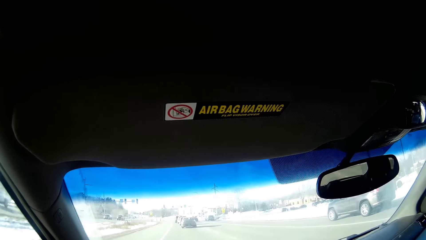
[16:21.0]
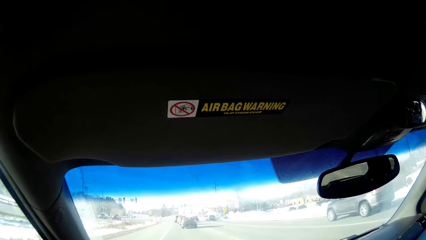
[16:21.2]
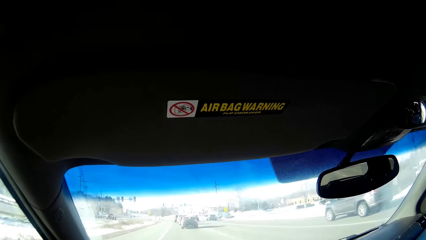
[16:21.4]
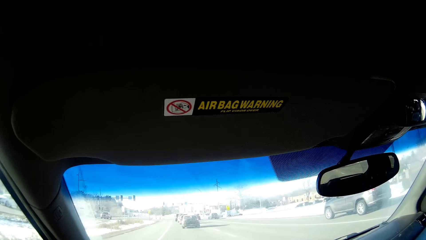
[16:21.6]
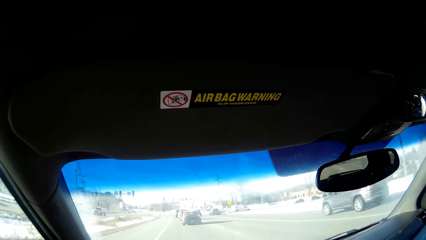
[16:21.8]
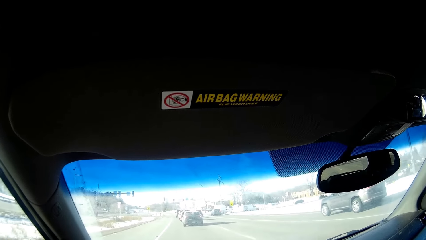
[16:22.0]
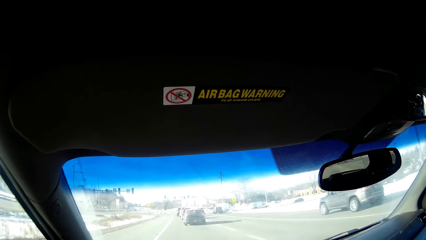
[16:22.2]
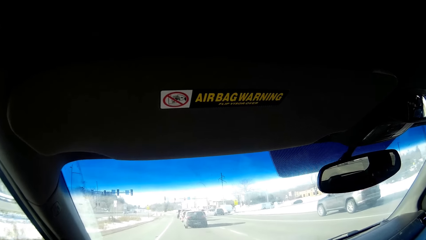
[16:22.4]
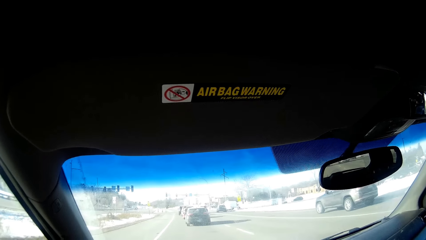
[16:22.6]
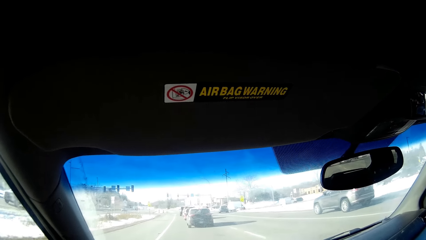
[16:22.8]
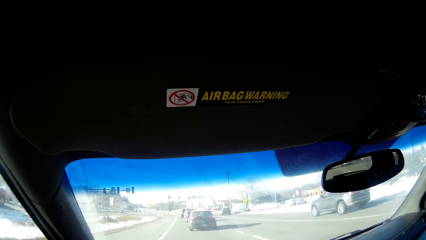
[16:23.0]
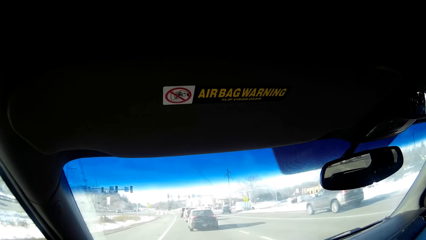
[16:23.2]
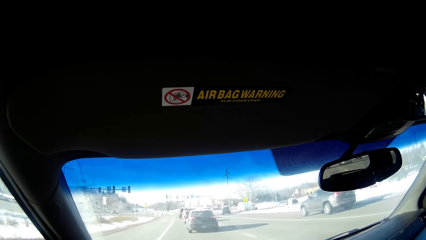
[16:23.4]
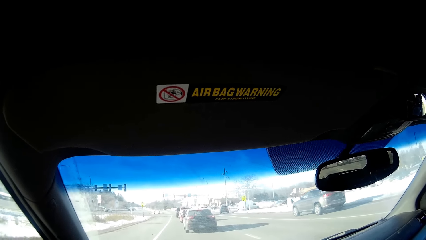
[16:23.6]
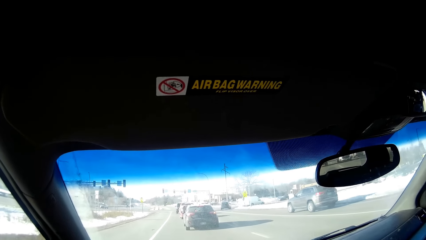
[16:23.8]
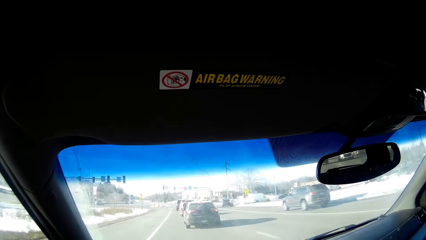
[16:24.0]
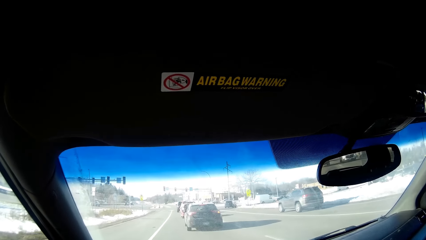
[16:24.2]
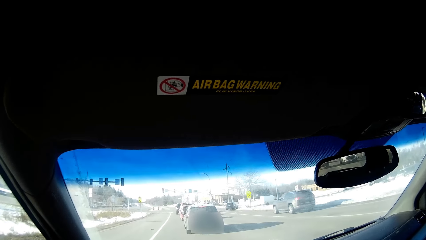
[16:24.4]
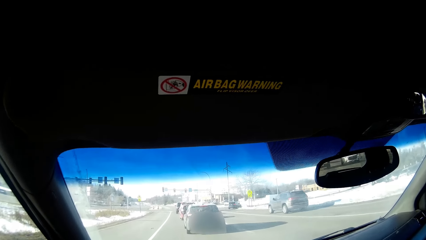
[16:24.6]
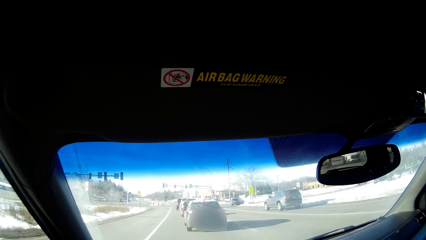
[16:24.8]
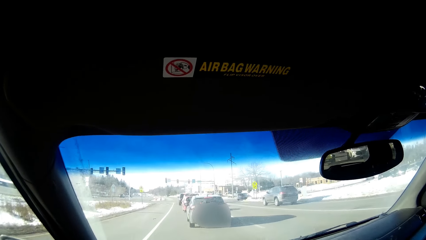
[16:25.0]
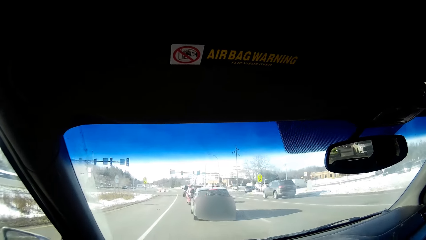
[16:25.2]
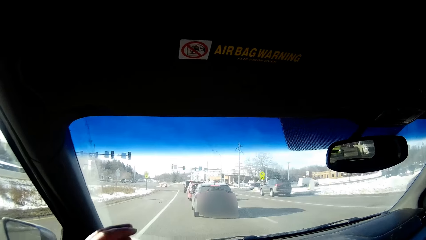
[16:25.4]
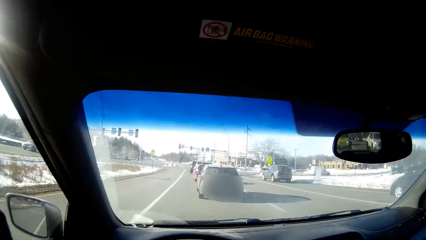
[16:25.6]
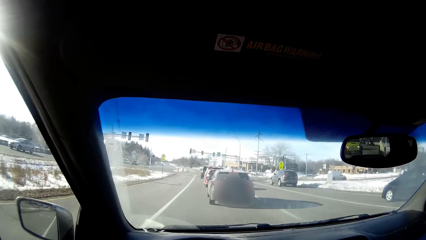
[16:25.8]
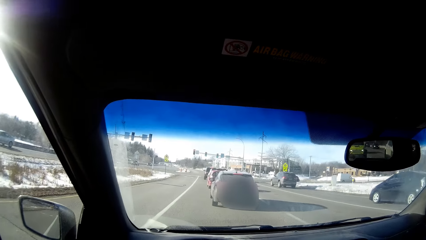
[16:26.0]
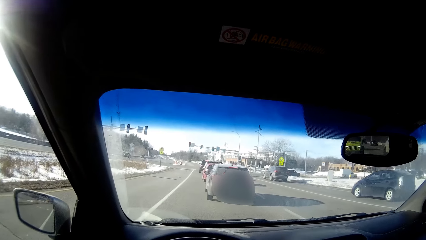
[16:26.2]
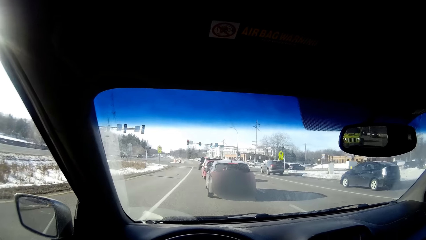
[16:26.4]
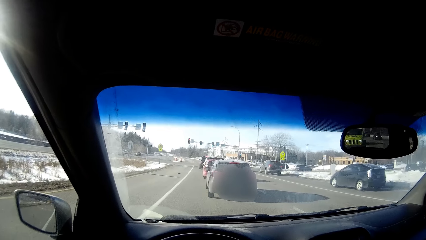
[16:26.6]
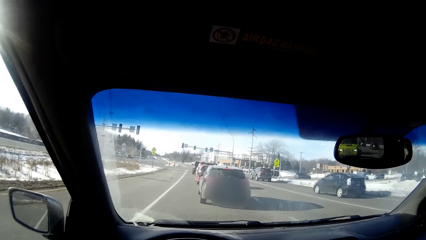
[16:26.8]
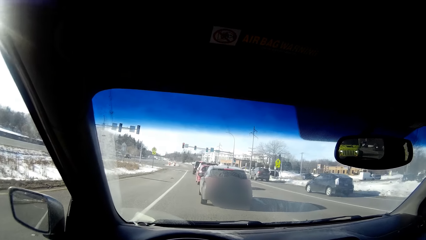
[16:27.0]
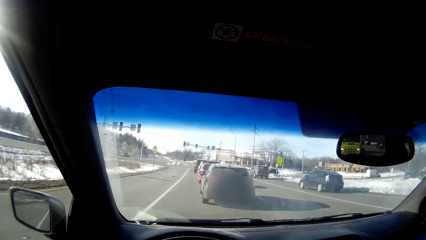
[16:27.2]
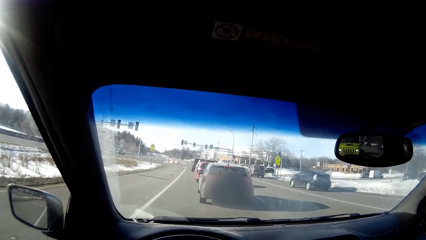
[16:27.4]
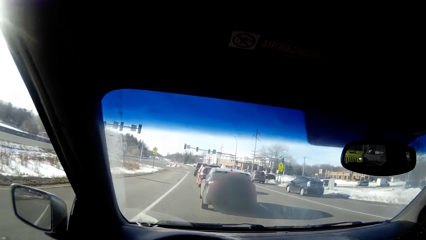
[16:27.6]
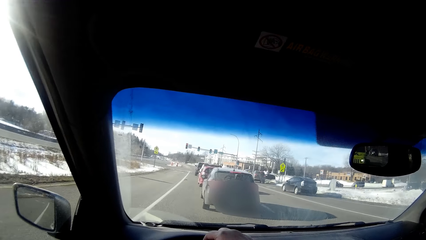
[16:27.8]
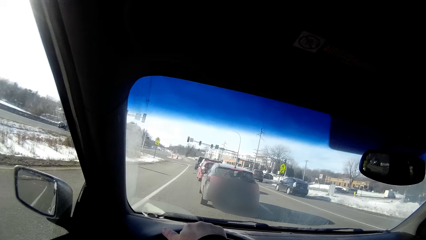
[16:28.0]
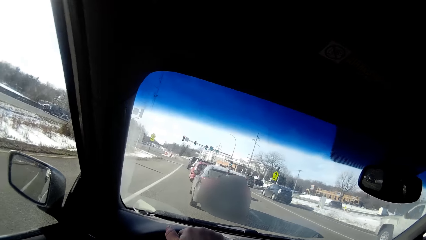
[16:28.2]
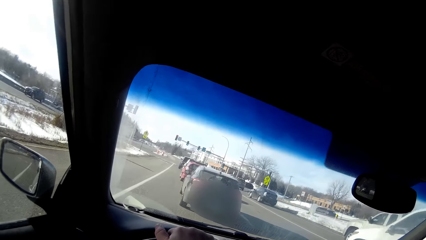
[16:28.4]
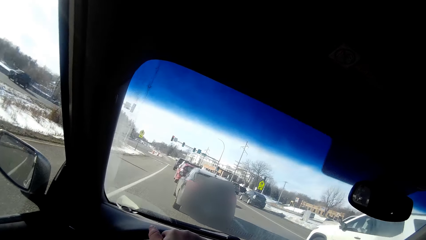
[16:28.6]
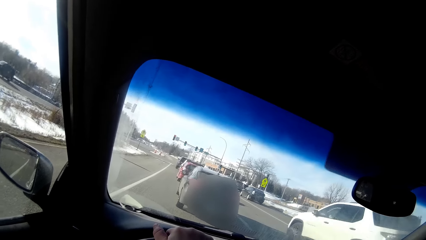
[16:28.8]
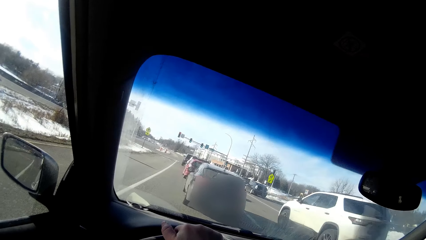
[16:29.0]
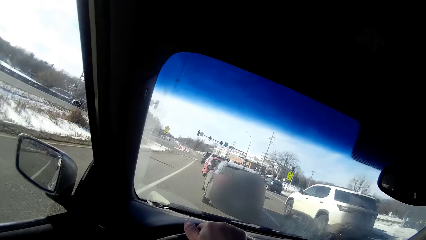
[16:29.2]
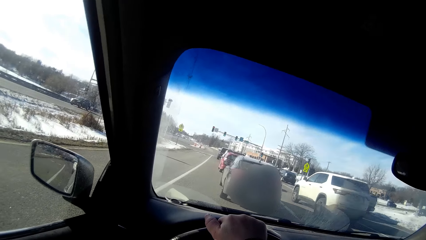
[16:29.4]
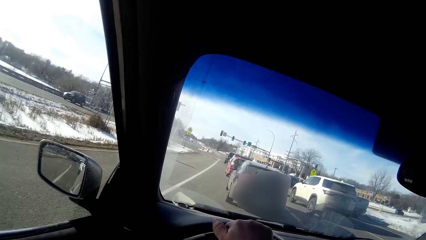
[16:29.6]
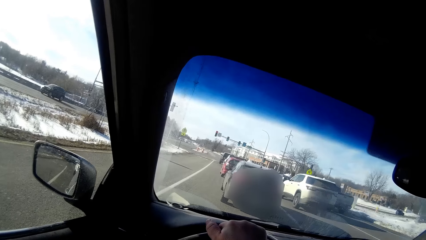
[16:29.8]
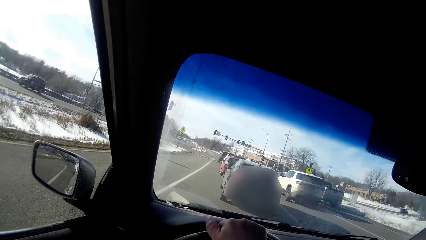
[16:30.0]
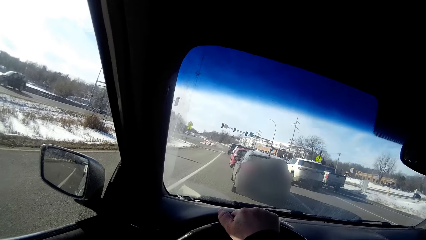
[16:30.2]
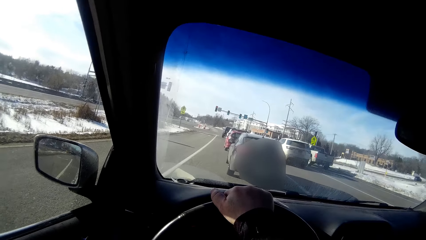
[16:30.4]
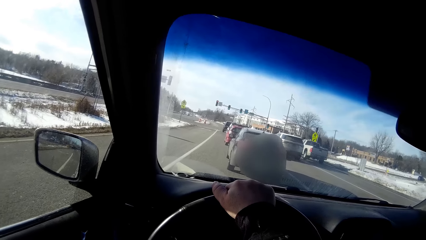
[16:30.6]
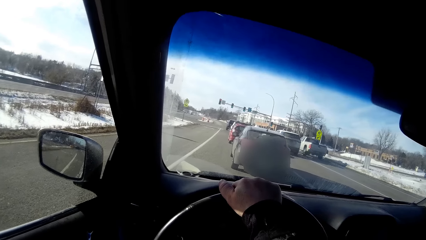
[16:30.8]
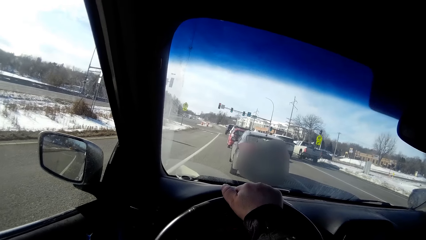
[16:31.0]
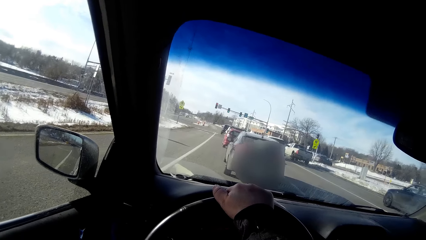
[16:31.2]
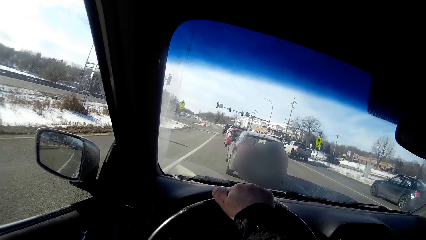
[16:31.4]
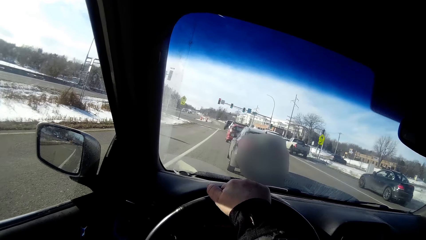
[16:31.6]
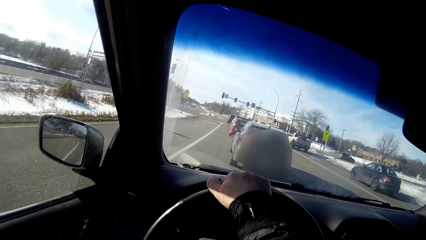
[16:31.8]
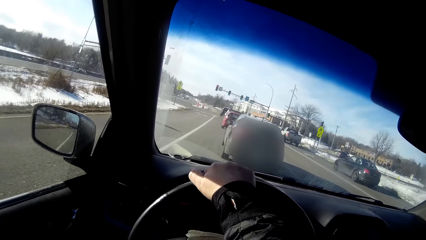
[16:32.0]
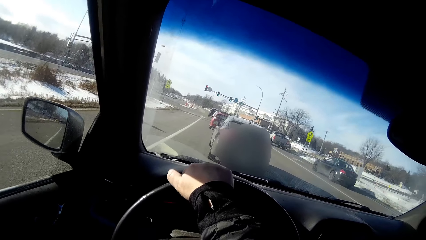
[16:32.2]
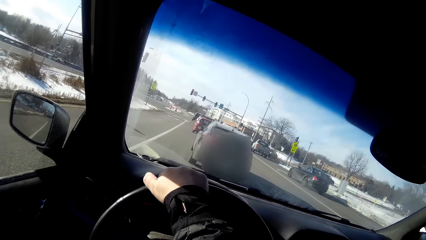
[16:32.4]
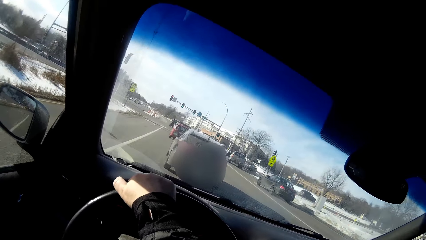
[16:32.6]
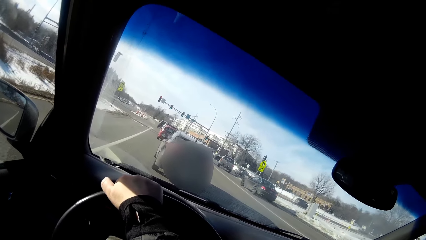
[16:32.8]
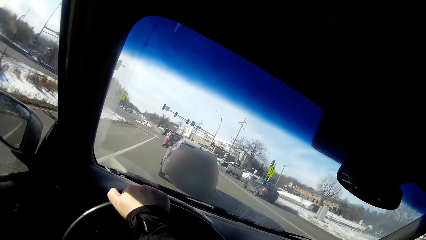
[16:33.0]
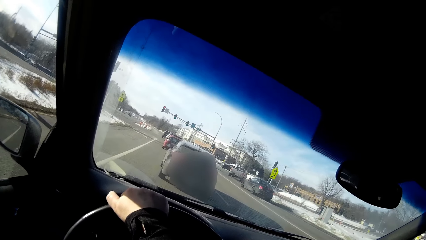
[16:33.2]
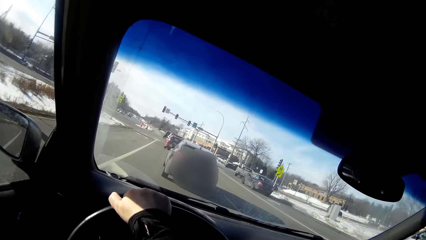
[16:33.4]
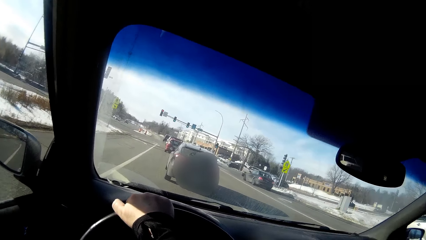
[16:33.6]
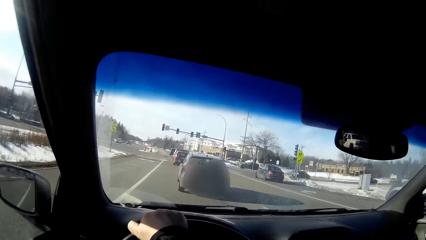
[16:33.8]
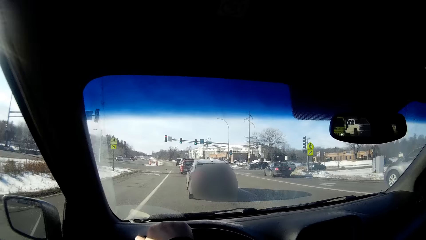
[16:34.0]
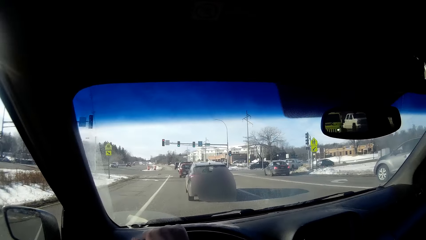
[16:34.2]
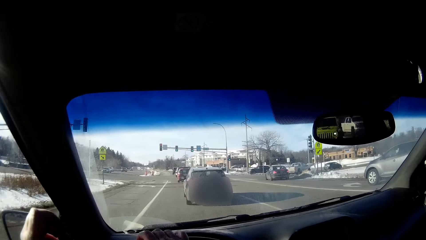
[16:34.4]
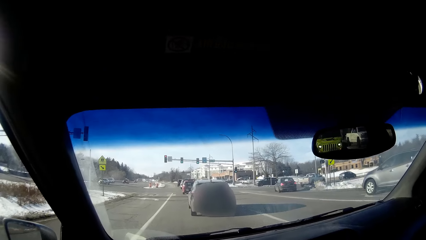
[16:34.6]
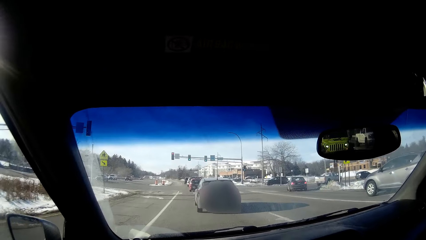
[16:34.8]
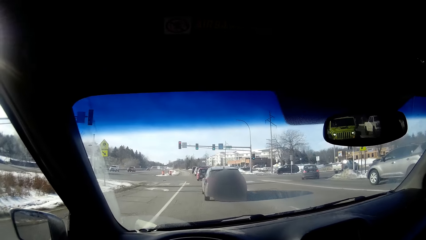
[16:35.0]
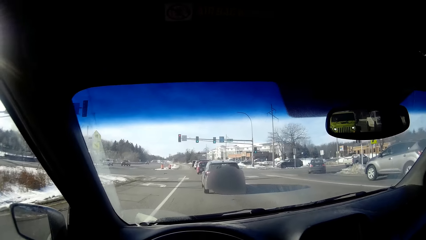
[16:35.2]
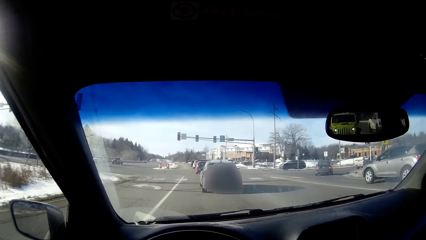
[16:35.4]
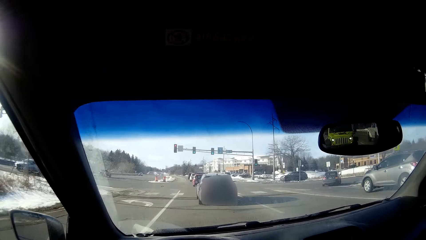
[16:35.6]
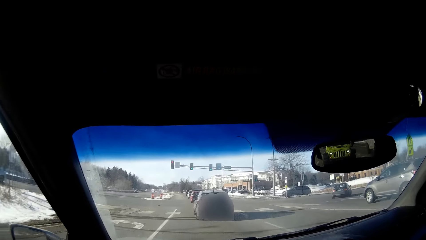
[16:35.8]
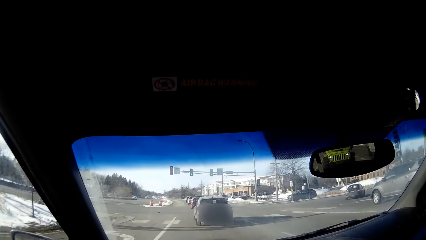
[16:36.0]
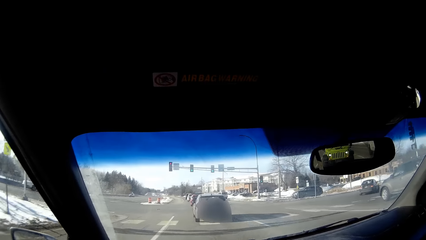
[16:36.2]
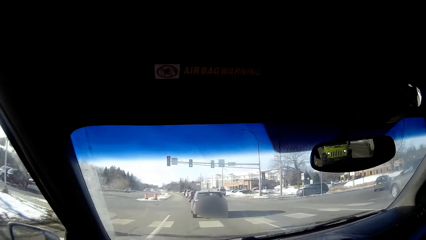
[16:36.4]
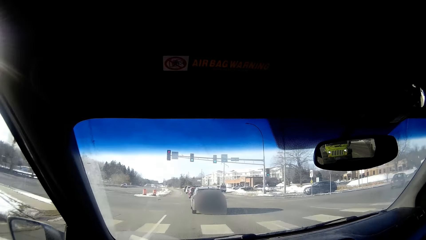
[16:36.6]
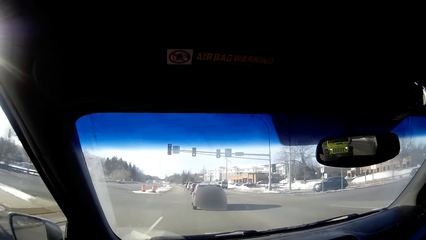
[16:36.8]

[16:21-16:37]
The camera wearer slows down. They move the hand up. They move the hand on the steering. They speed up.
